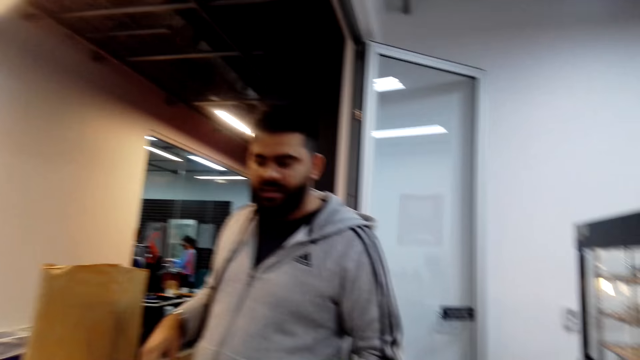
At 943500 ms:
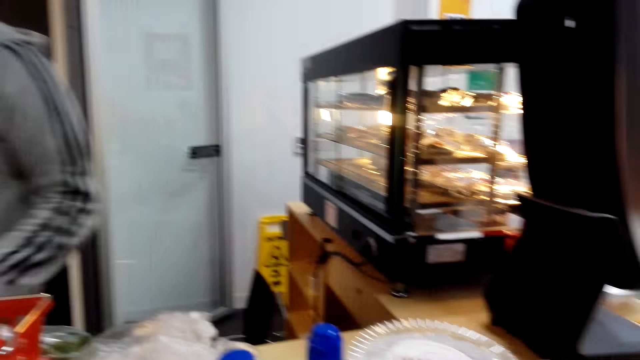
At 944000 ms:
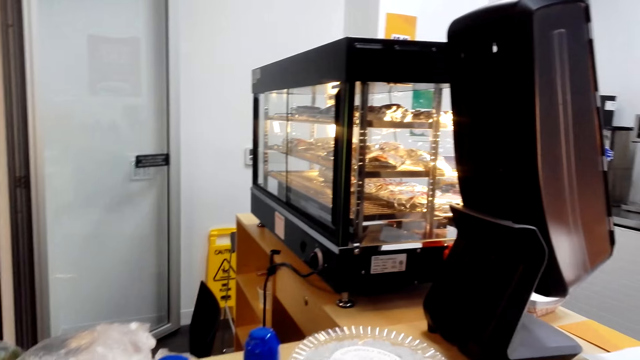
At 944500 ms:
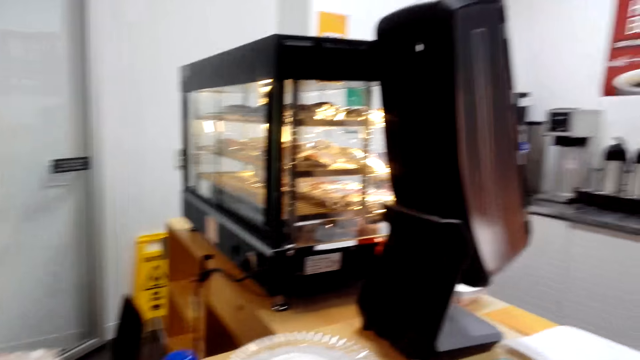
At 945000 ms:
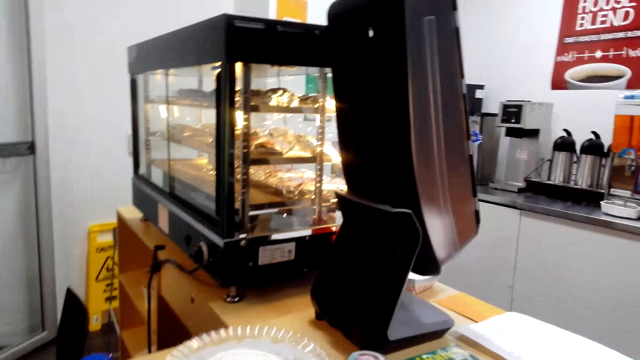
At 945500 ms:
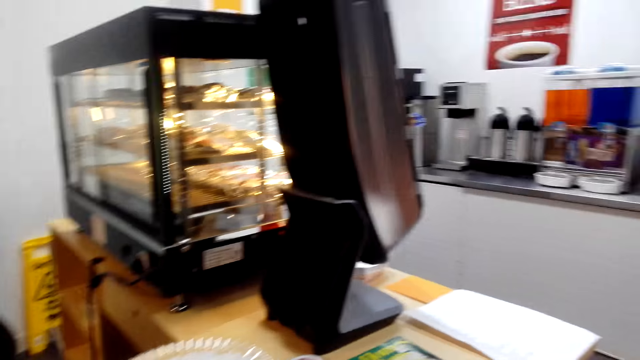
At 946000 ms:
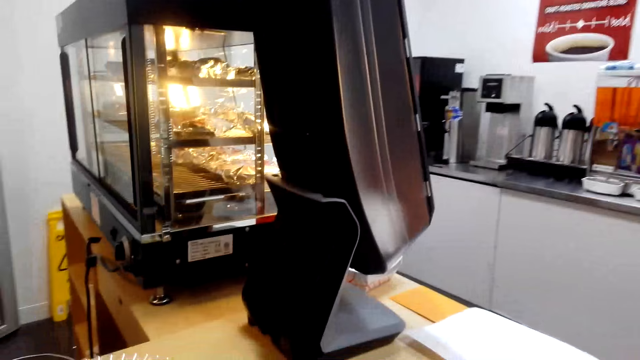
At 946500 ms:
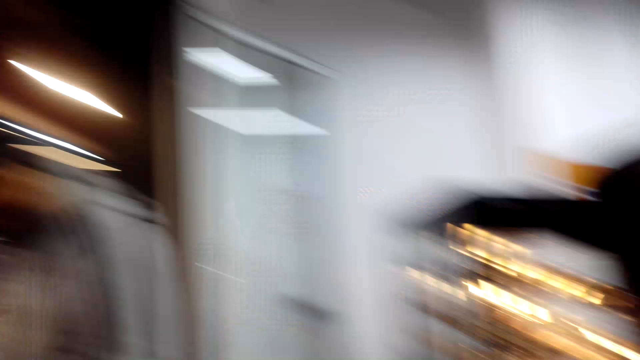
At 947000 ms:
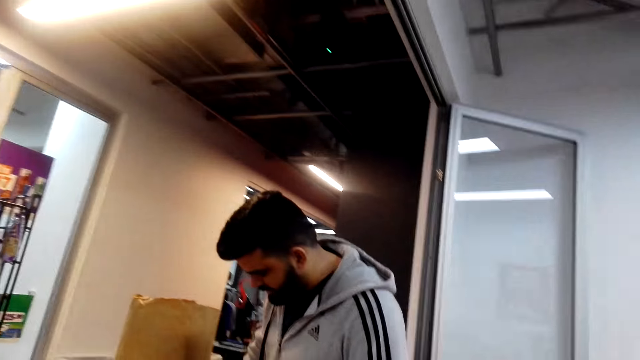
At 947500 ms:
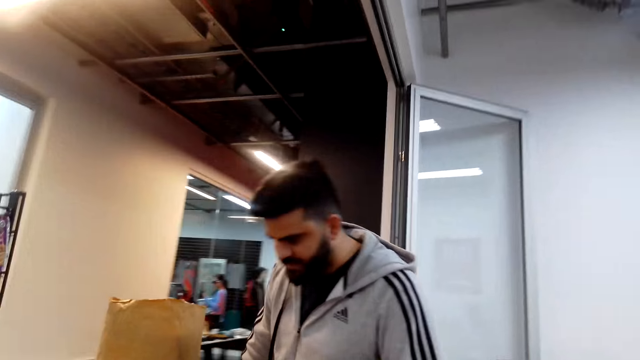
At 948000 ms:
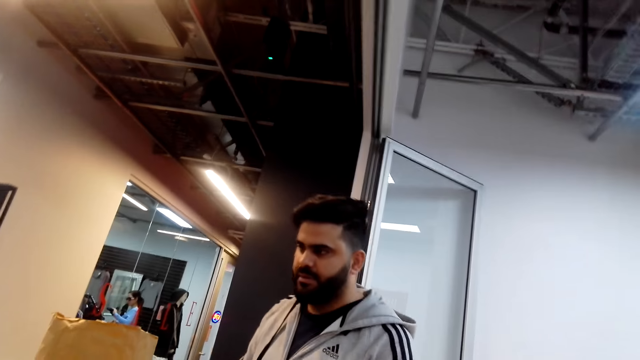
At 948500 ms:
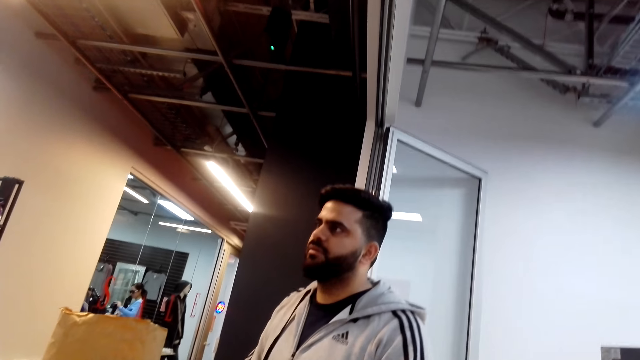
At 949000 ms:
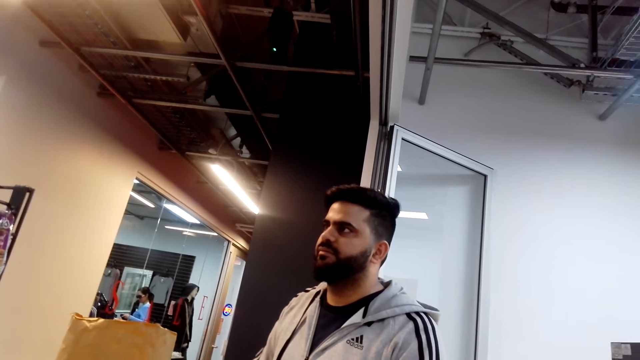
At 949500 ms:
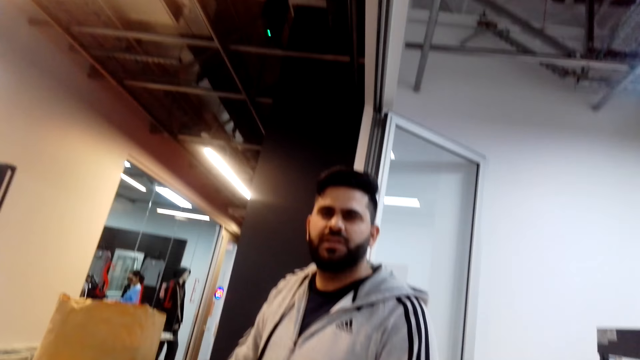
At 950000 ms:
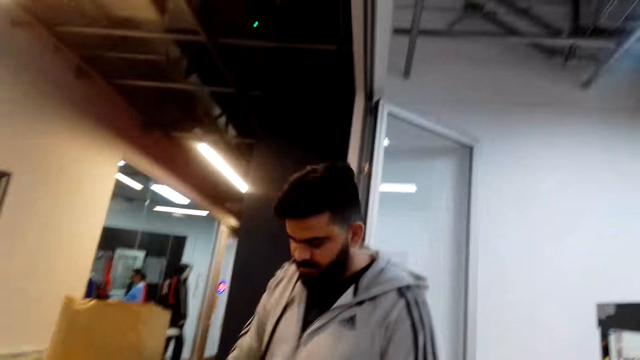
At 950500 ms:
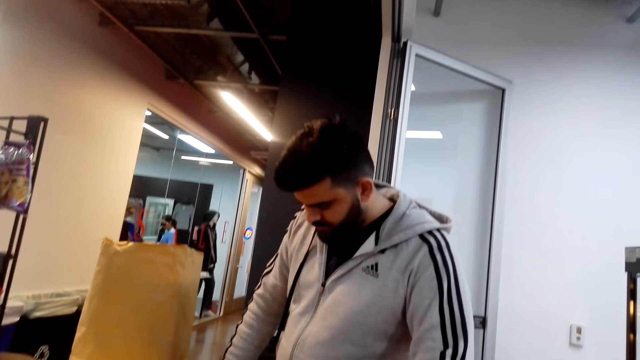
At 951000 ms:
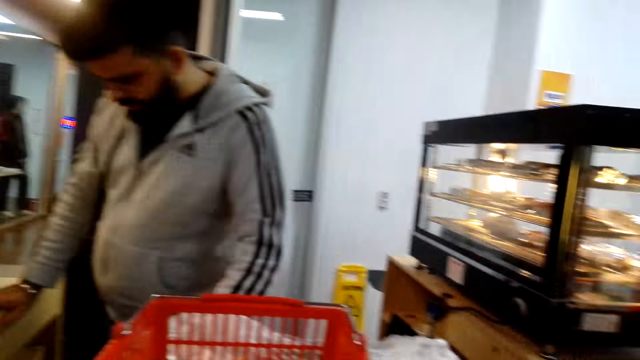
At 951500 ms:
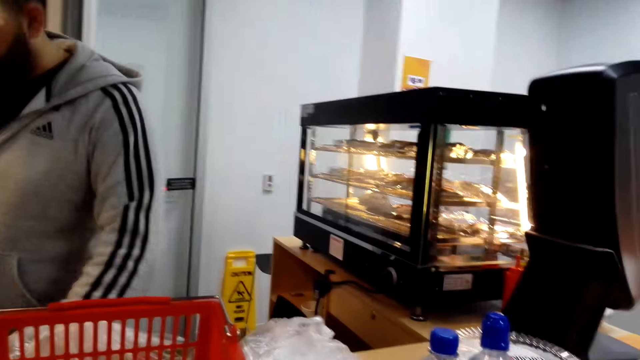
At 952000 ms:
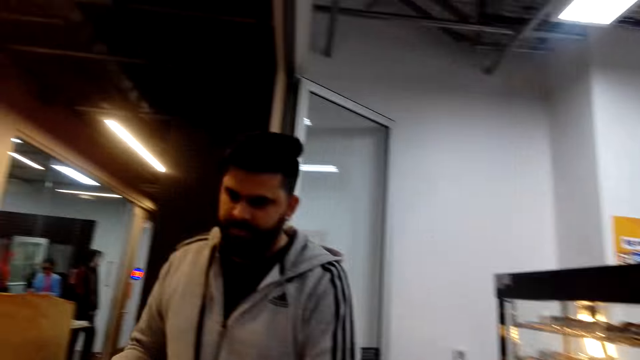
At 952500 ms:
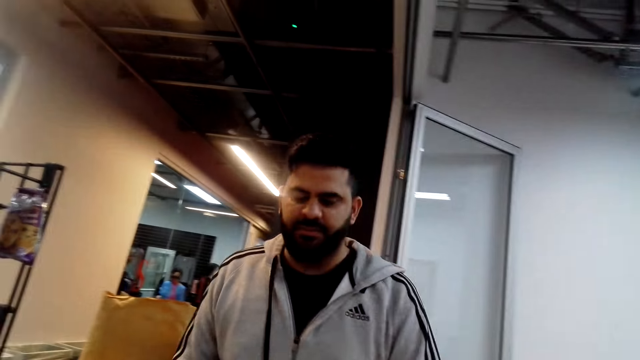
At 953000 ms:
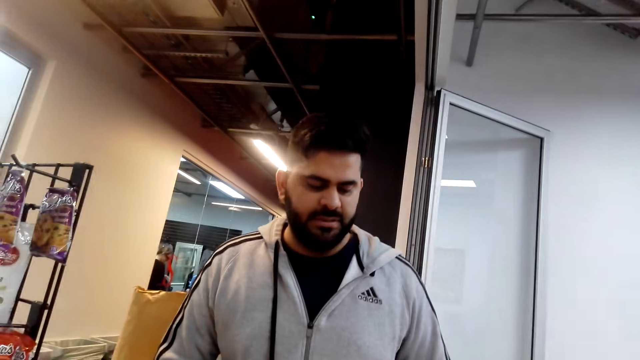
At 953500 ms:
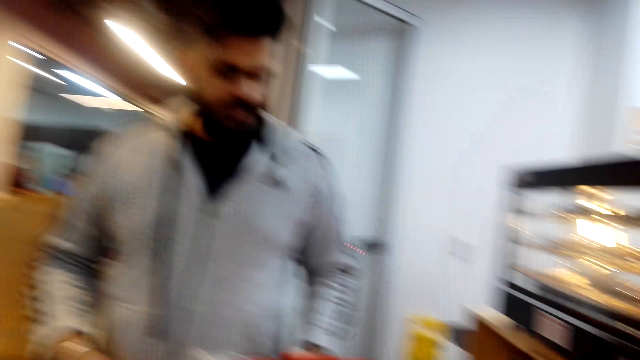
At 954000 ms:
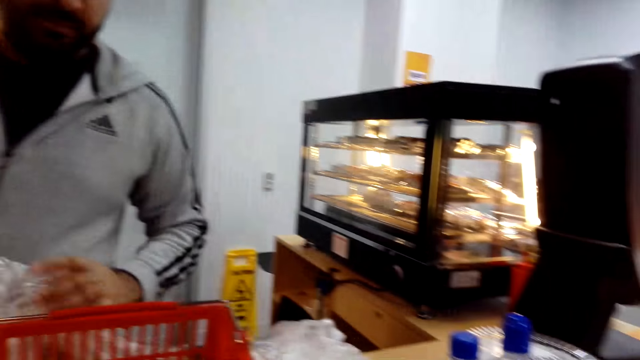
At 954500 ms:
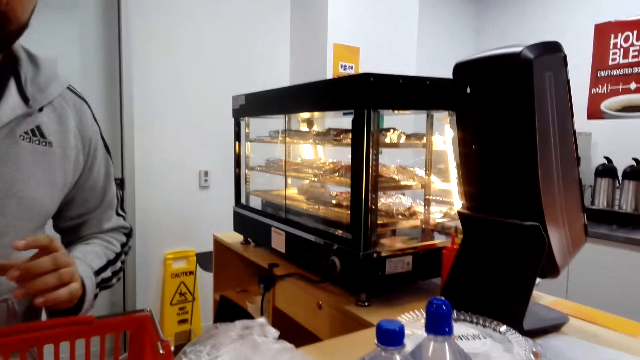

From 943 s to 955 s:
The camera wearer looks around the cashier desk. They dialogue with the cashier.

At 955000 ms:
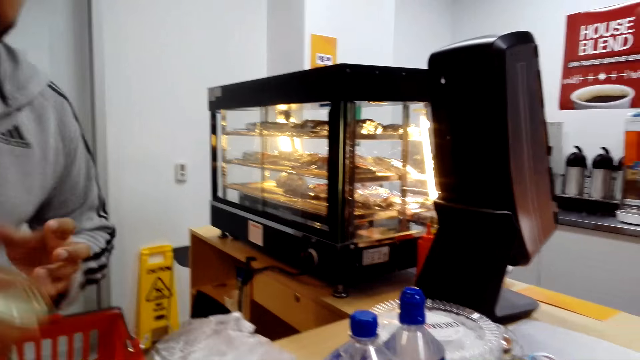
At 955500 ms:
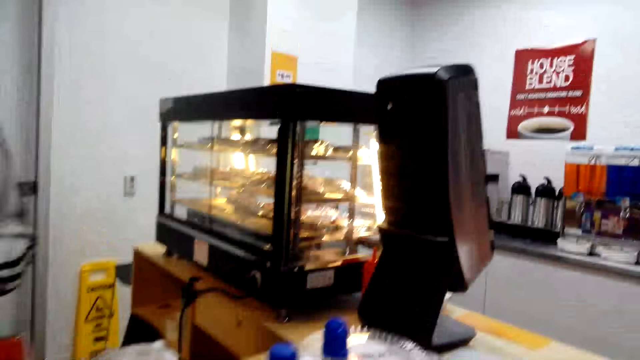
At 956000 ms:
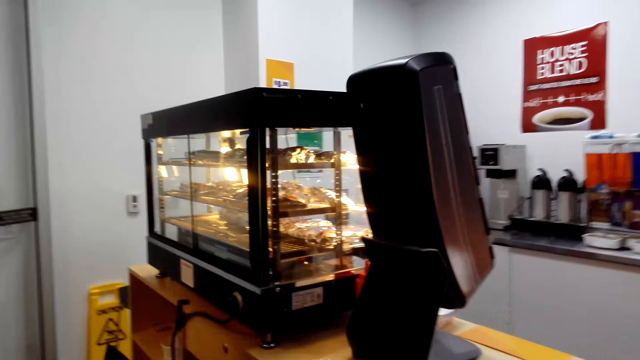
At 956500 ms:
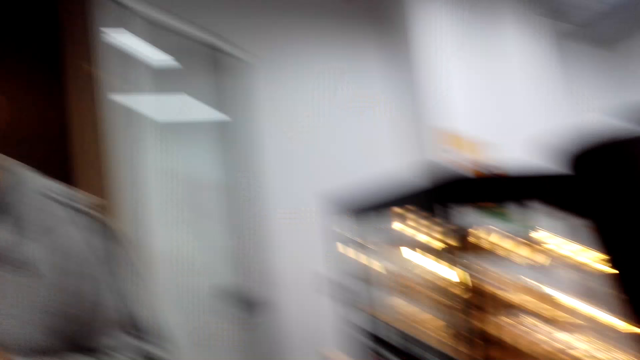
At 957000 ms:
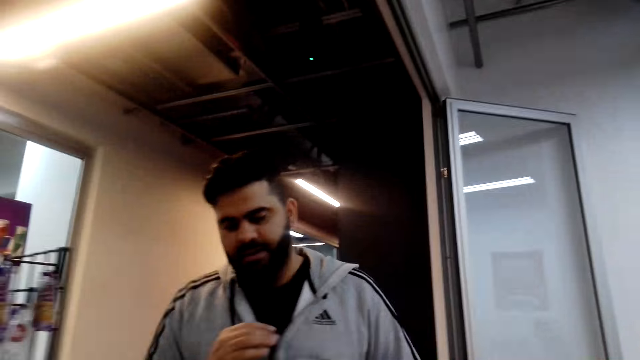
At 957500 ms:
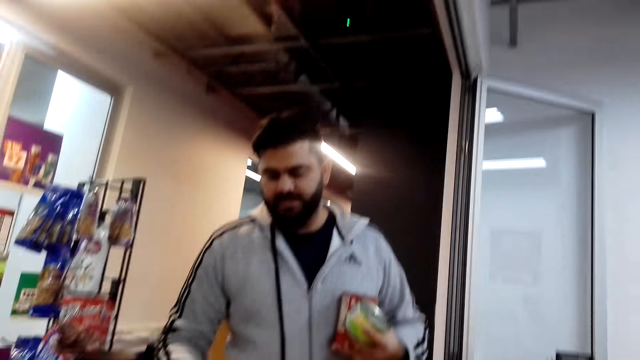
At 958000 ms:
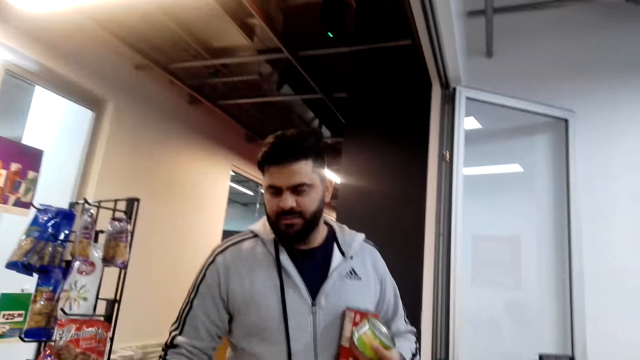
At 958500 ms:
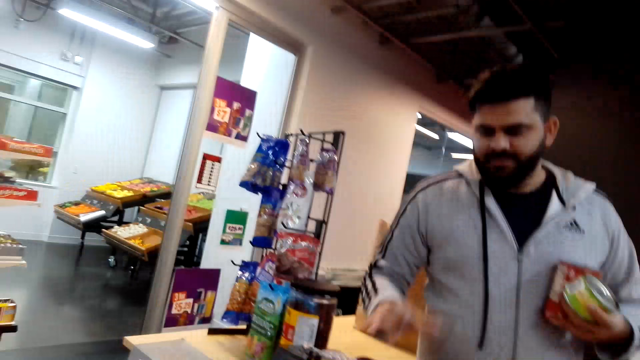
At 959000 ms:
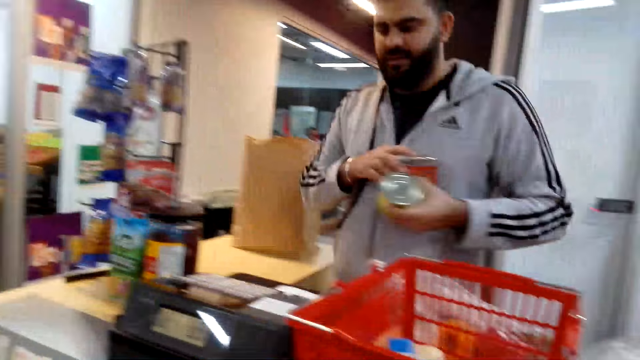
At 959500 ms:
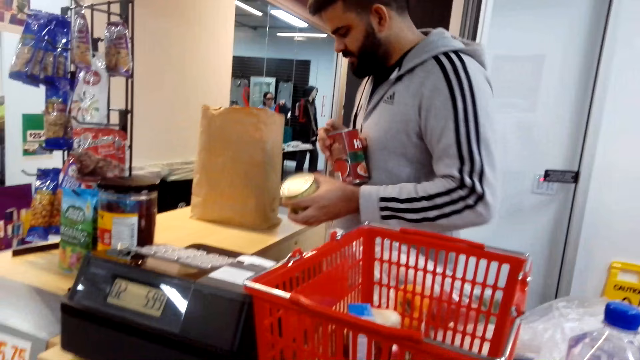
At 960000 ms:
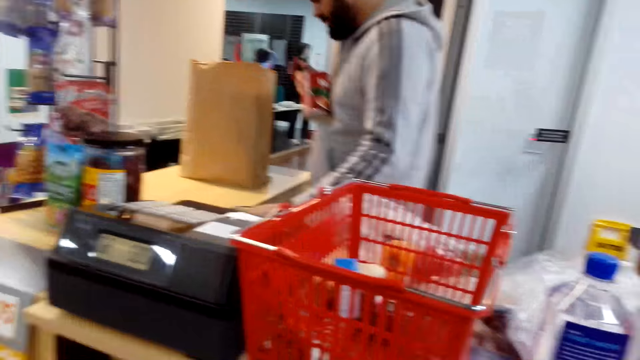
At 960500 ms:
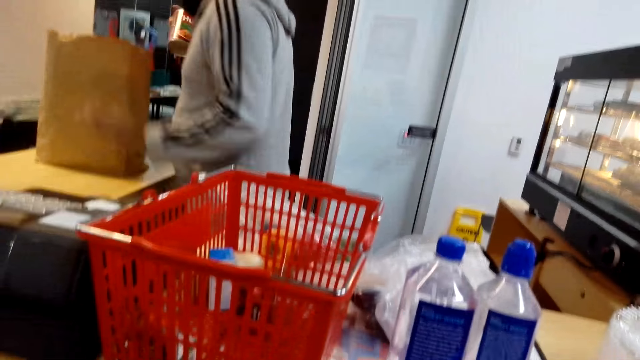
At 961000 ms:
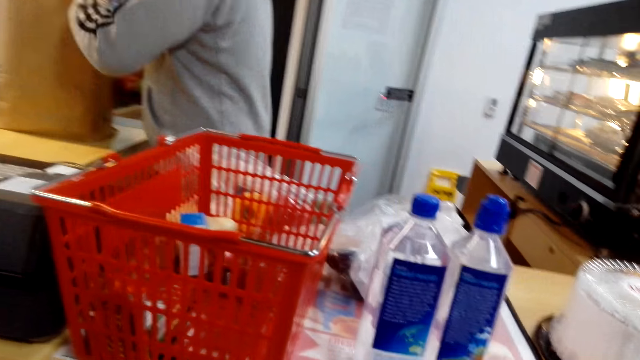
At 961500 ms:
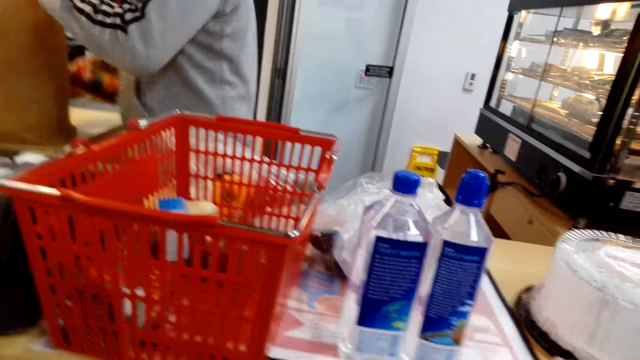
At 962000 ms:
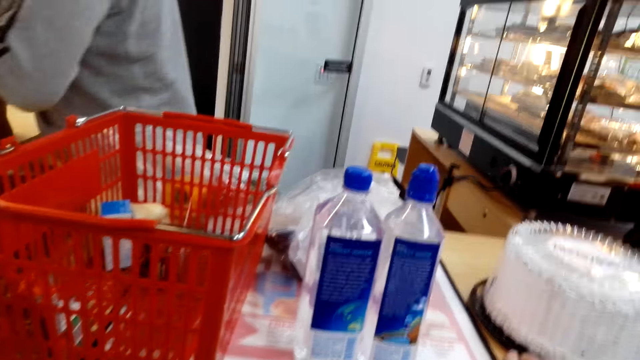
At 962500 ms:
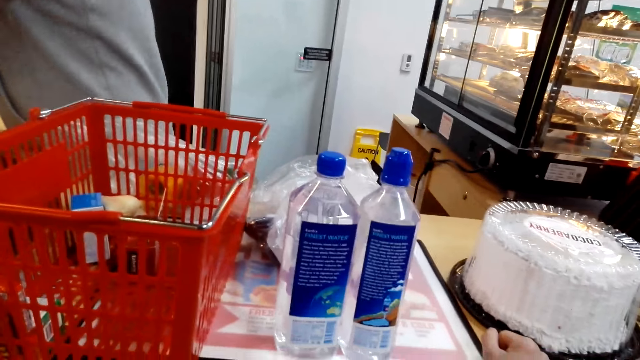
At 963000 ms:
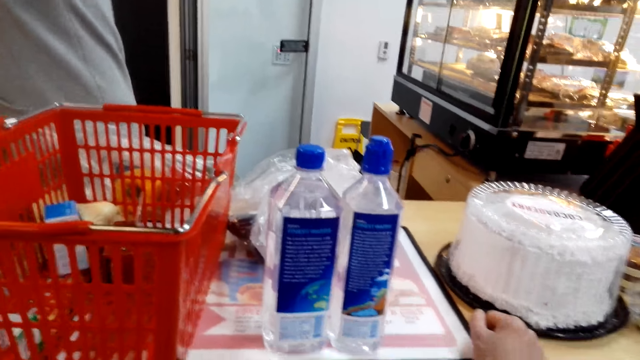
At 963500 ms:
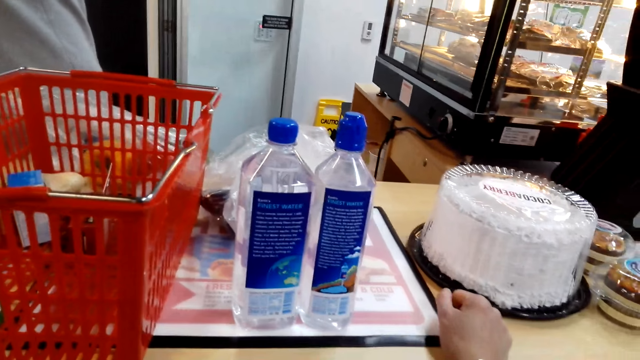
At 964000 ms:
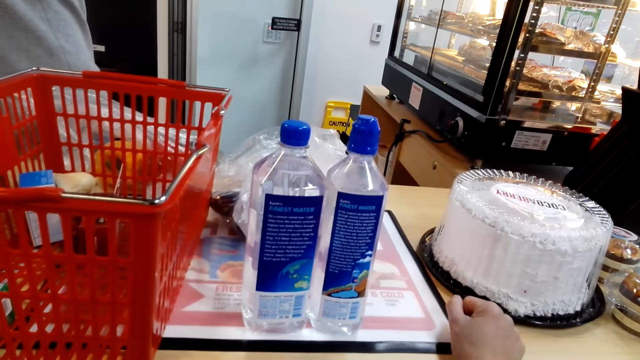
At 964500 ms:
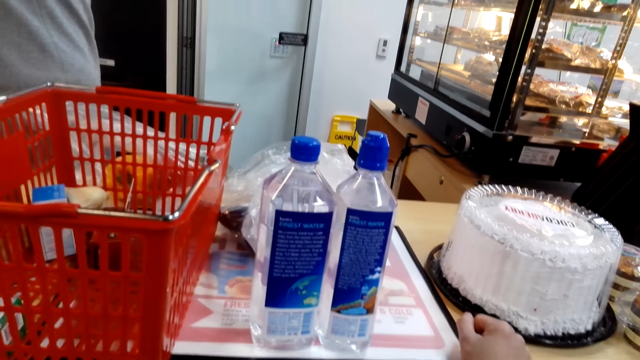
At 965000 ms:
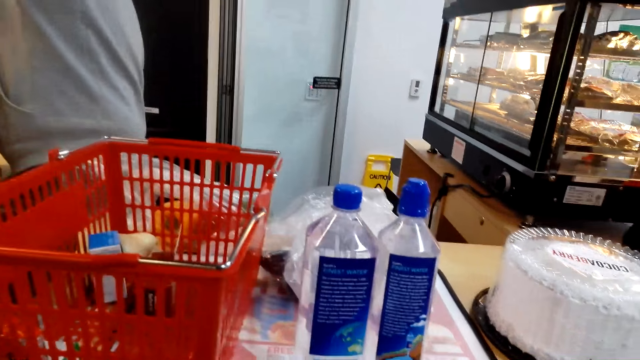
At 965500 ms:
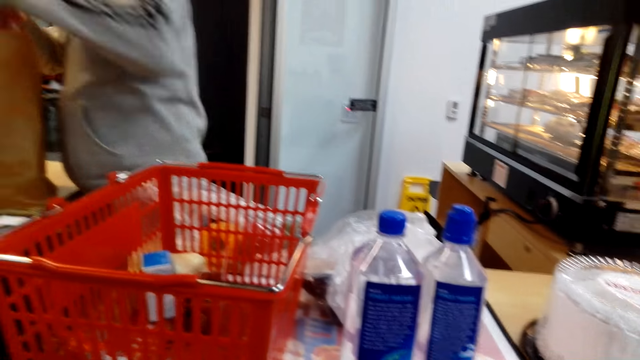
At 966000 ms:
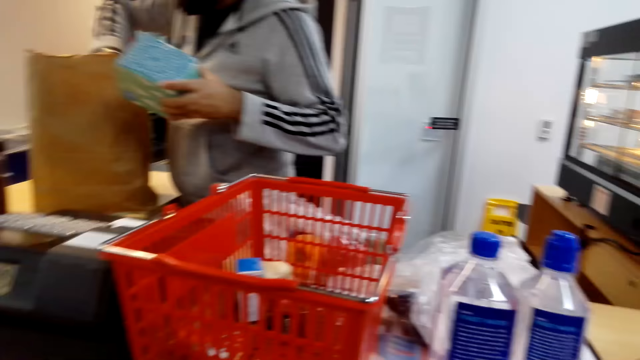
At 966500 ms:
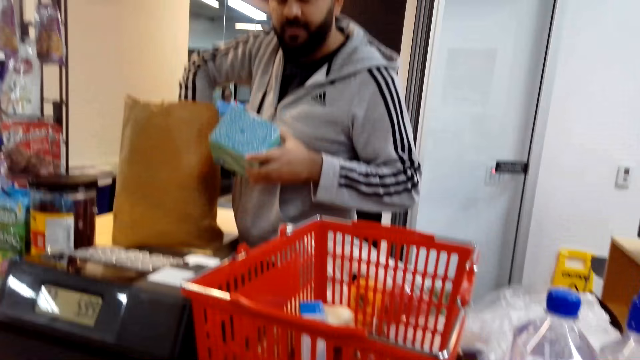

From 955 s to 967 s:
The camera wearer looks around the cashier desk. She dialogues with the cashier. She puts her hand on the counter.
